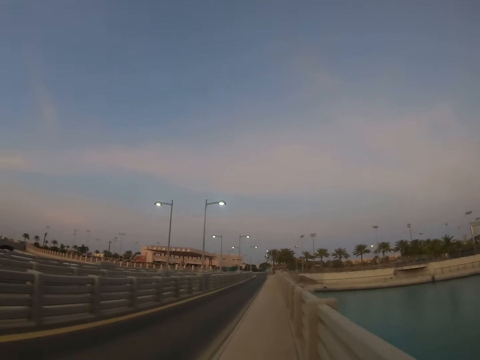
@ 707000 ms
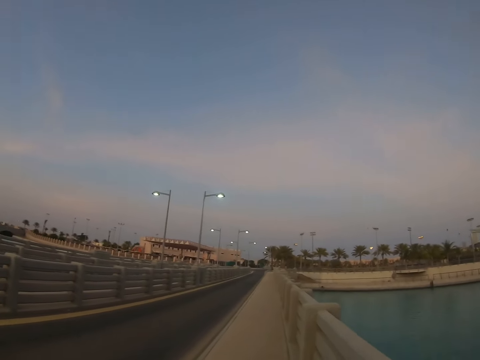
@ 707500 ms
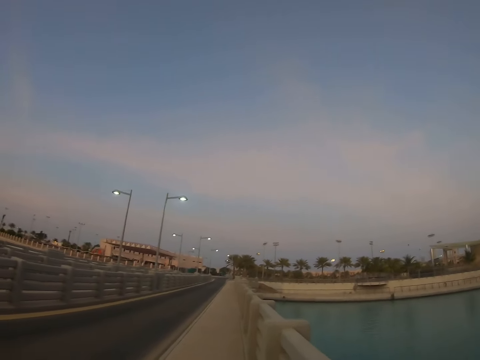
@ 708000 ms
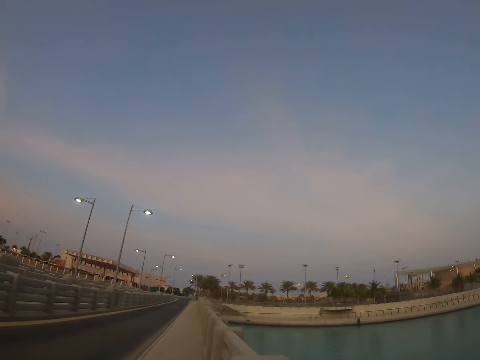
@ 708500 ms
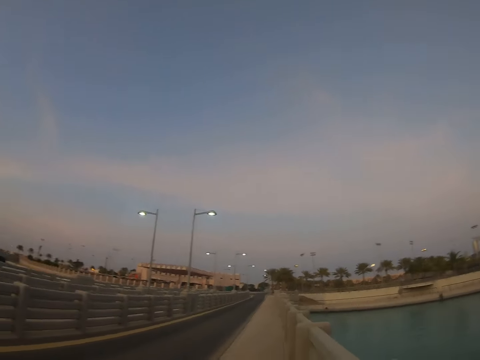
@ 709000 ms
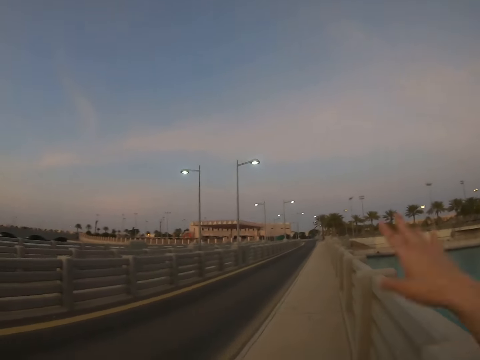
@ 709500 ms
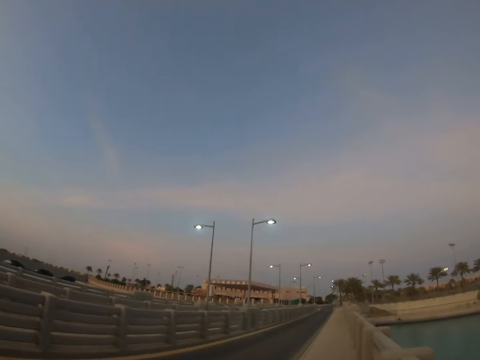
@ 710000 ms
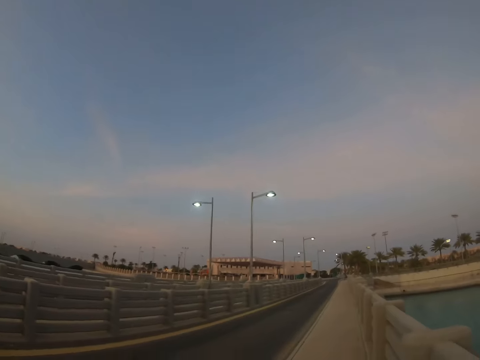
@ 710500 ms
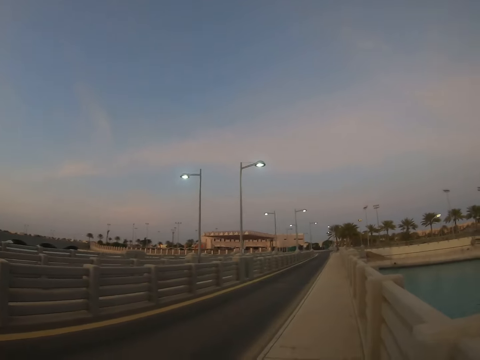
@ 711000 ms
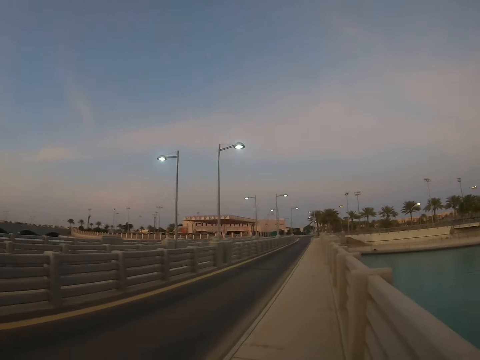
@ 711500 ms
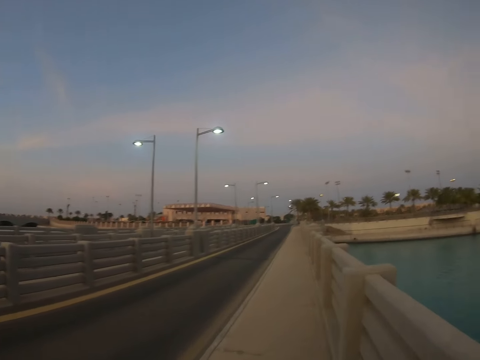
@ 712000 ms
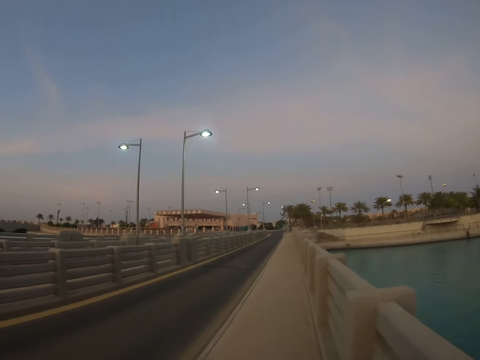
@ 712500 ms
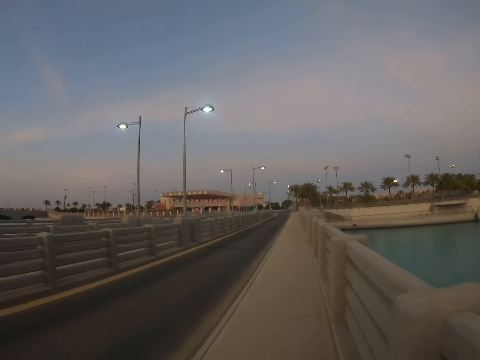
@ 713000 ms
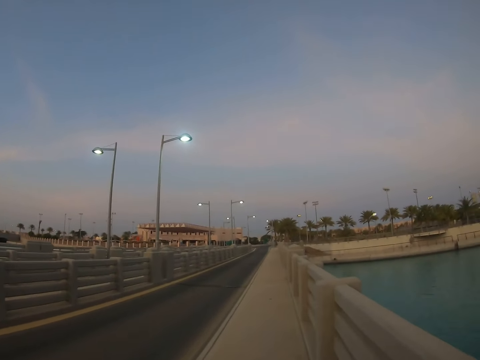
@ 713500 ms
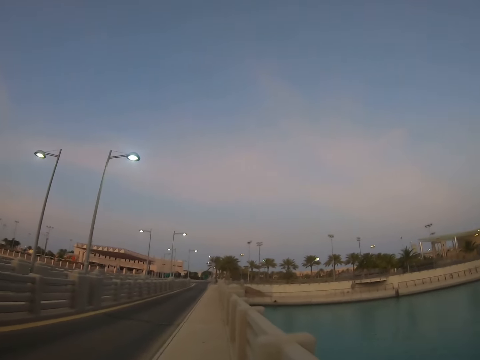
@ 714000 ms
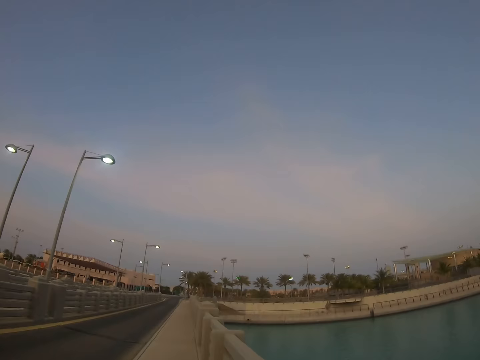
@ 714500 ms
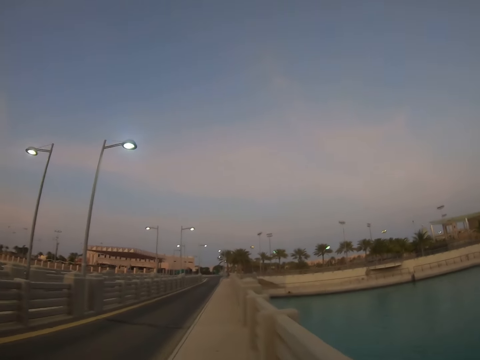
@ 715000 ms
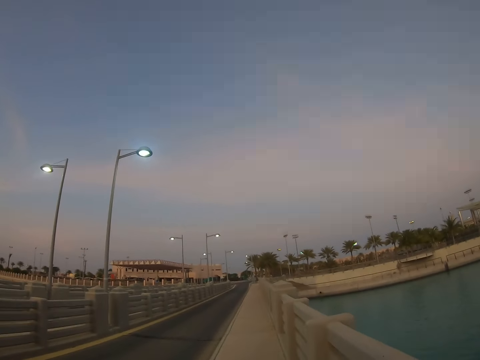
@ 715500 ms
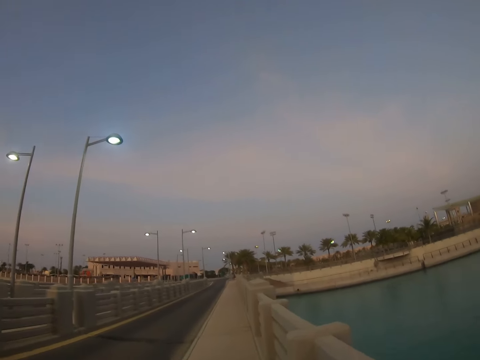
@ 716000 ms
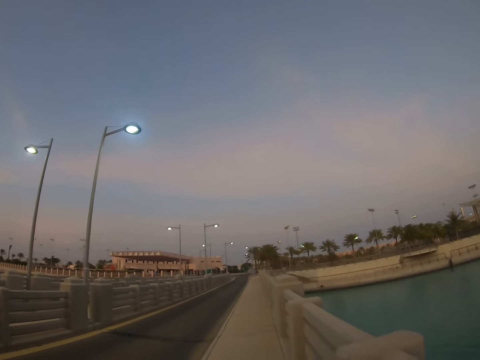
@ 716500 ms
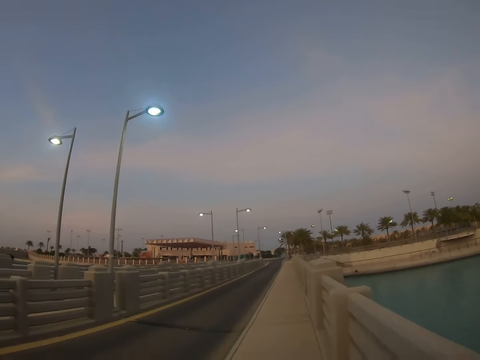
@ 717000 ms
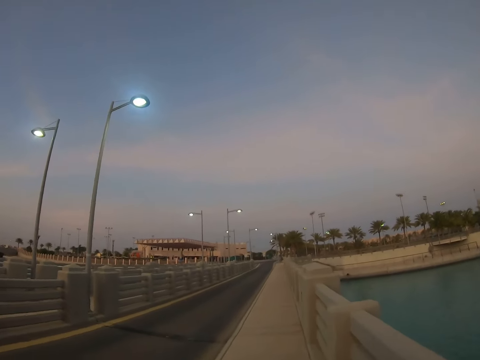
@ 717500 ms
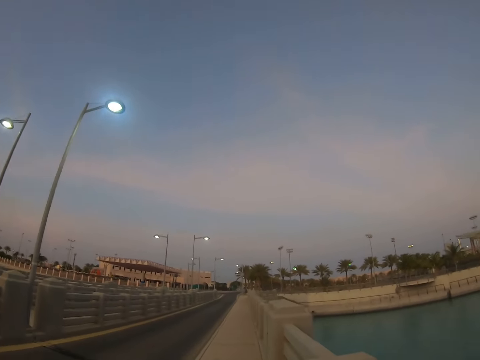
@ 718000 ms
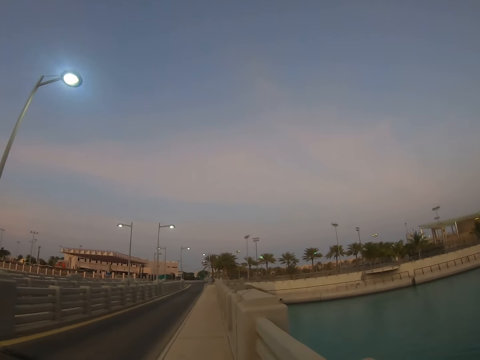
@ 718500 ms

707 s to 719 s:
The camera wearer looks around the road. He lifts up his hand. He walks on a sidewalk. He looks around the road. He walks on the sidewalk.

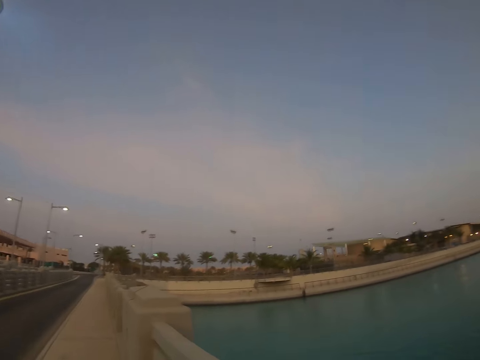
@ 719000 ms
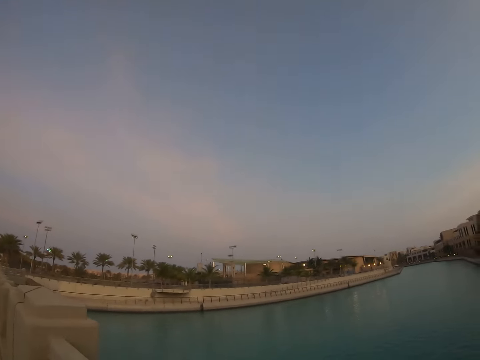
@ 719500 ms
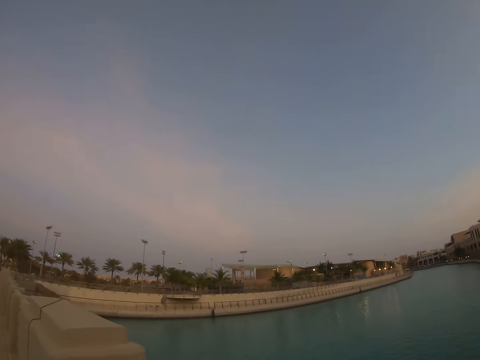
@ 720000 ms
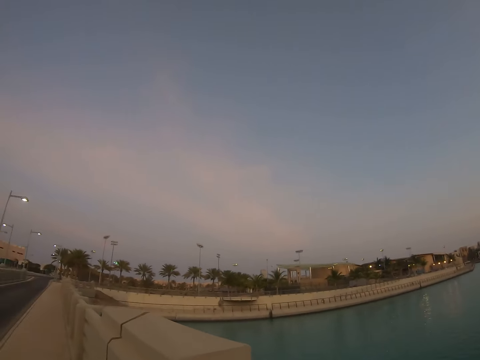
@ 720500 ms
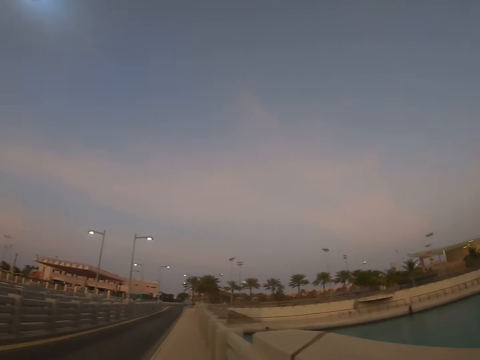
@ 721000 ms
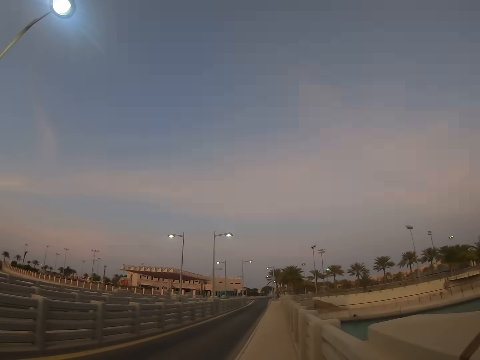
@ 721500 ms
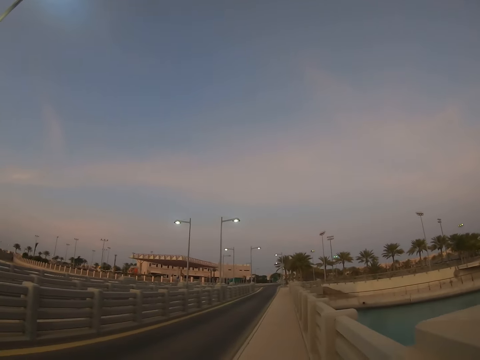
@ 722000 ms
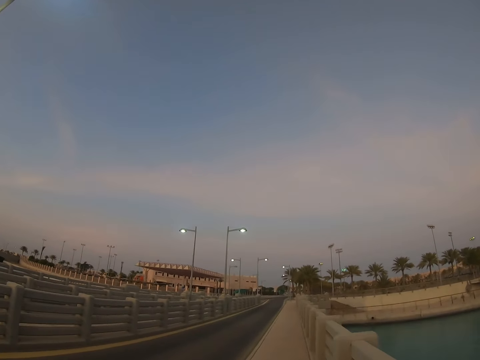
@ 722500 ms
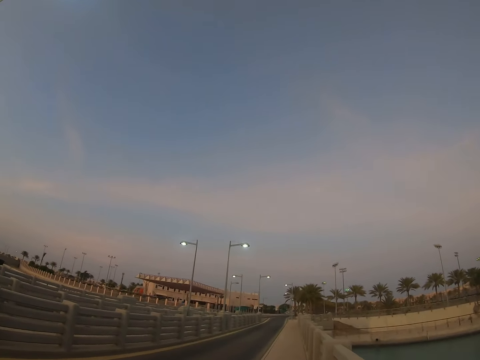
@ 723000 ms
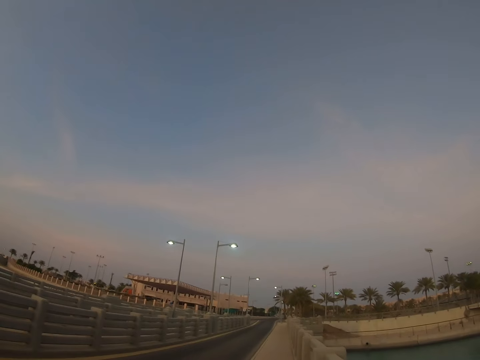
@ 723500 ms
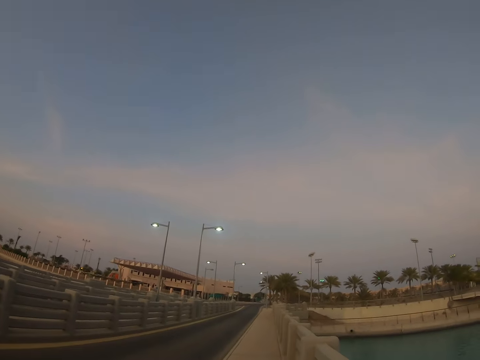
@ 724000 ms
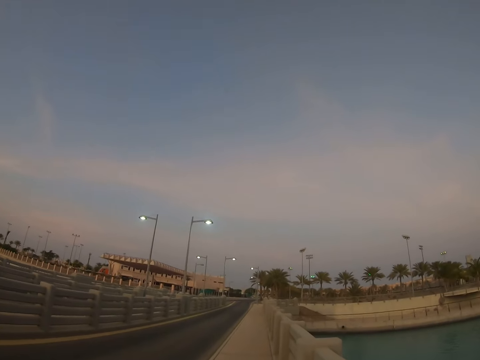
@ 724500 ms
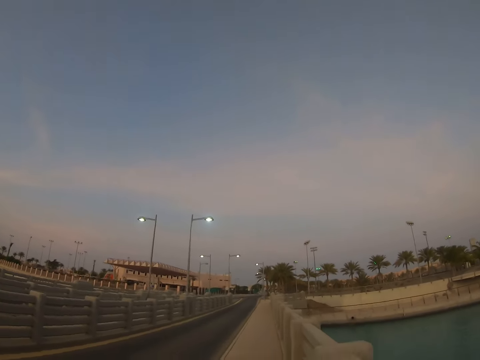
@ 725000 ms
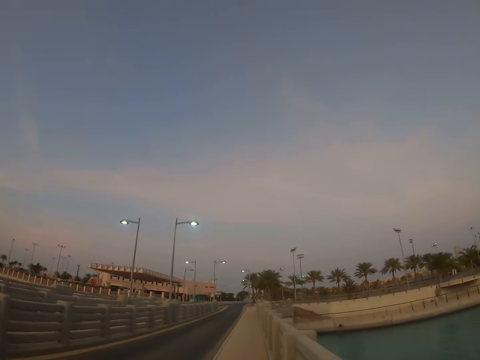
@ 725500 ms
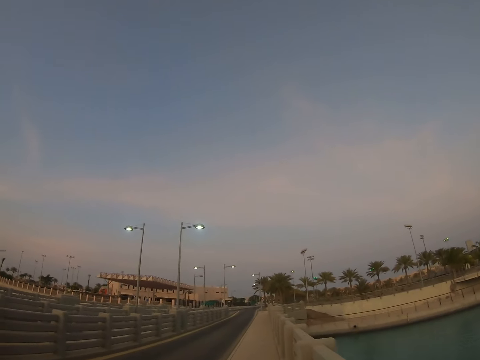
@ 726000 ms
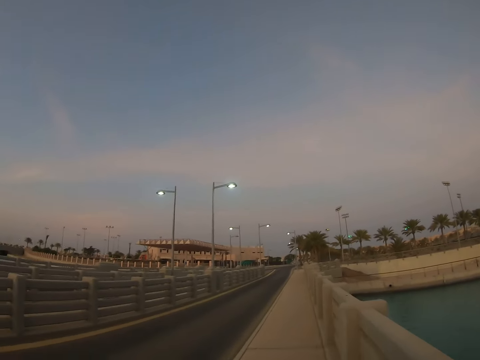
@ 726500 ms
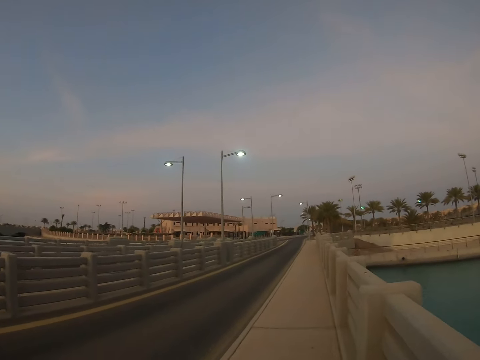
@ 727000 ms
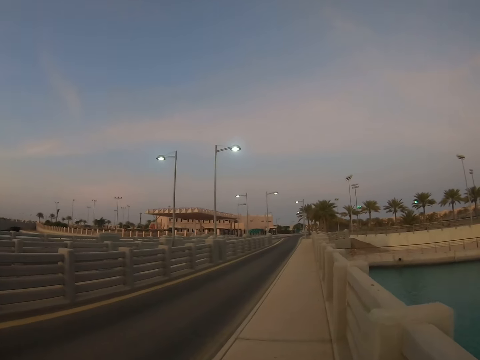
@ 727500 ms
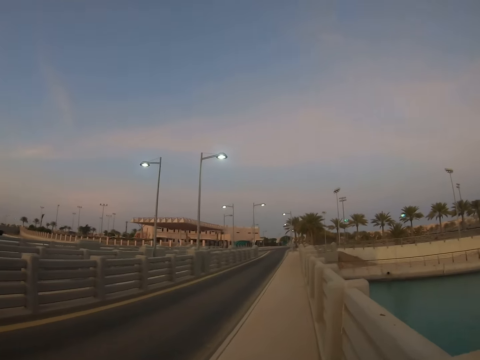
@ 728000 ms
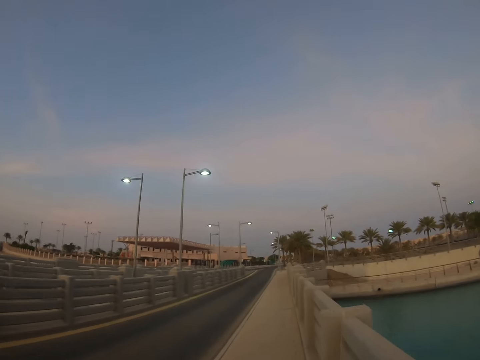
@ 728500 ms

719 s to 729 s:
The camera wearer looks around a river. They look around the road. They walk on a sidewalk.

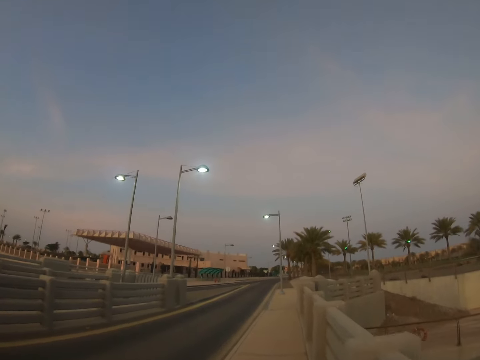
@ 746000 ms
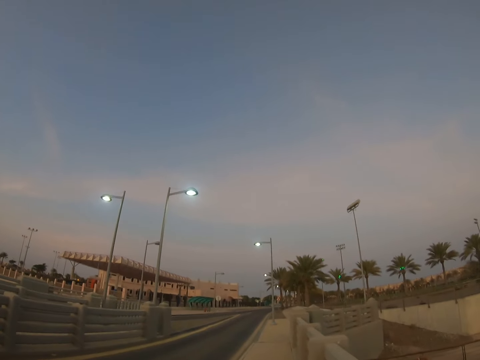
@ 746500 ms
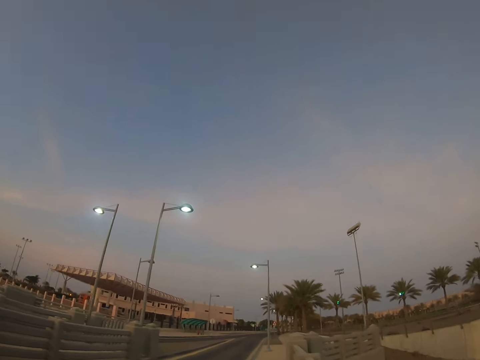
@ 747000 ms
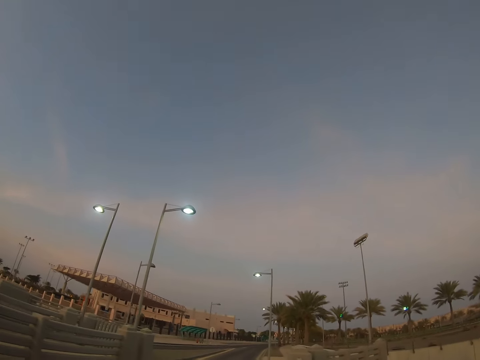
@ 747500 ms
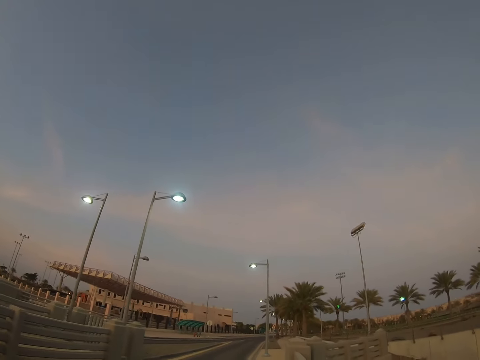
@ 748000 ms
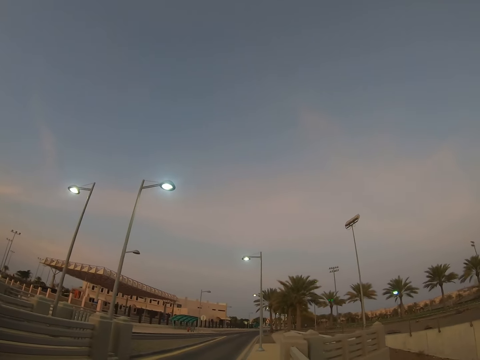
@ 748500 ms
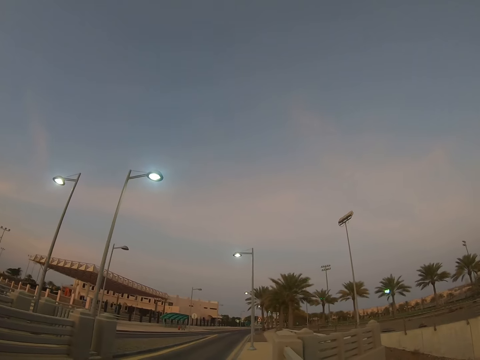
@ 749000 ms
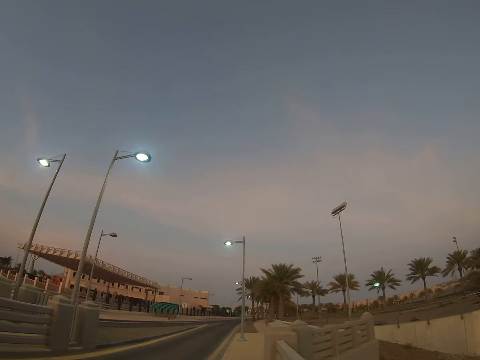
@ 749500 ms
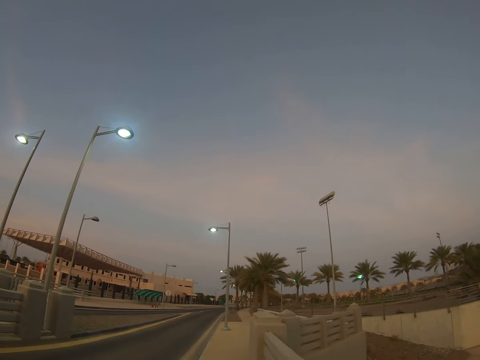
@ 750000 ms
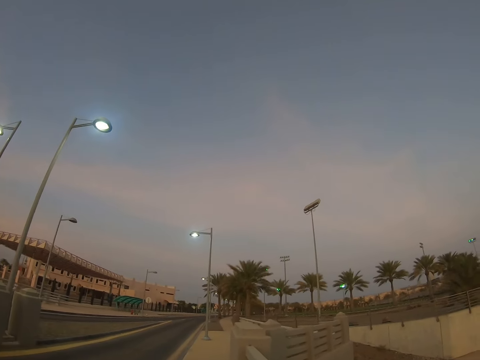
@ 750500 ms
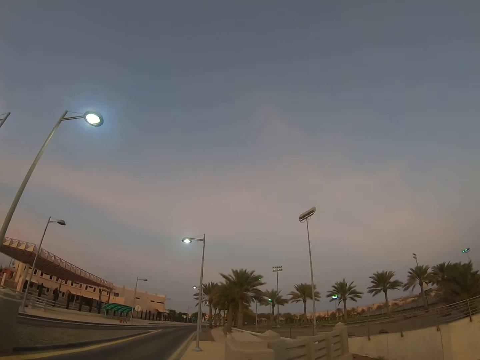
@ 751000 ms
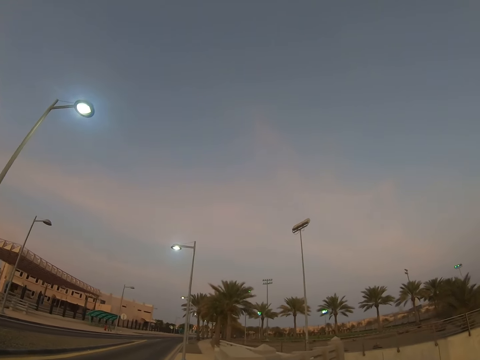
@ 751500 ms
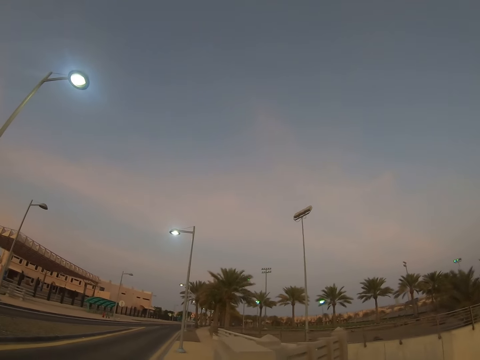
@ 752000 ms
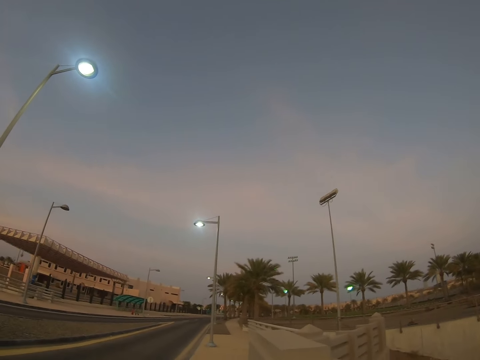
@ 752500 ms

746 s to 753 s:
The camera wearer looks around the trees. They walk on a sidewalk.
